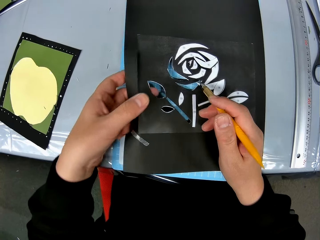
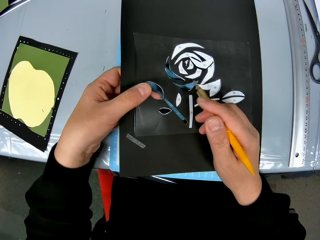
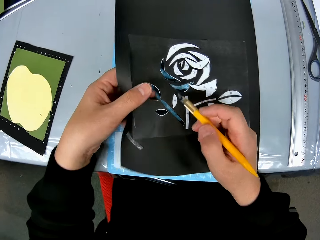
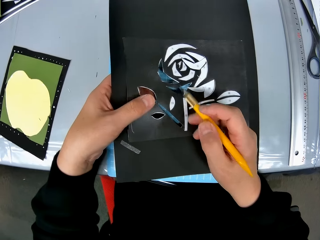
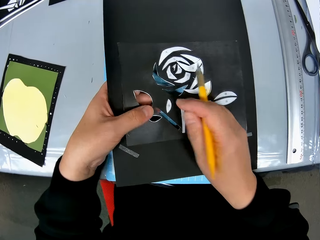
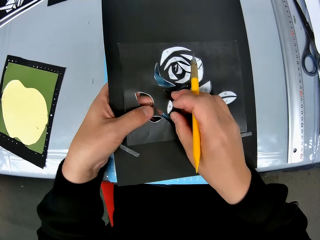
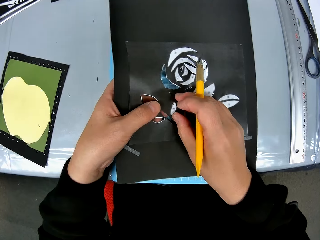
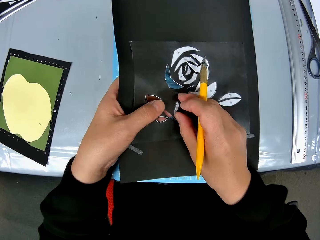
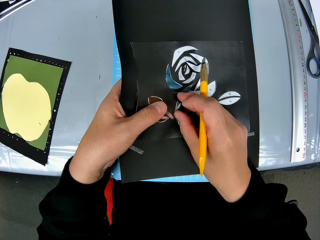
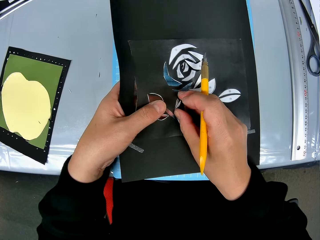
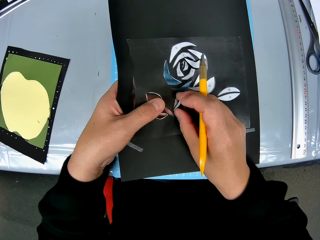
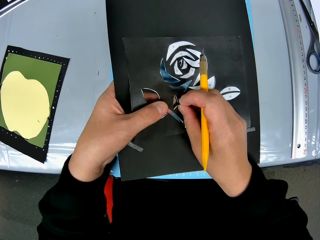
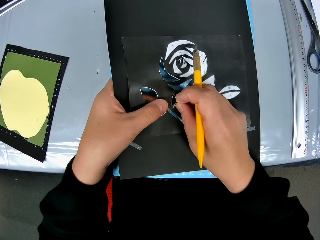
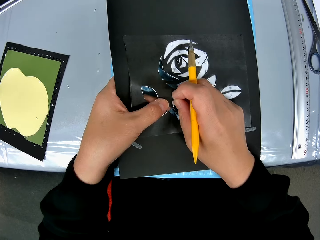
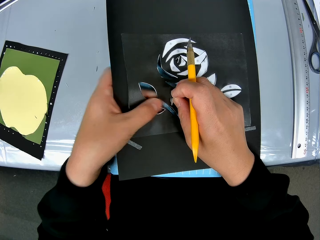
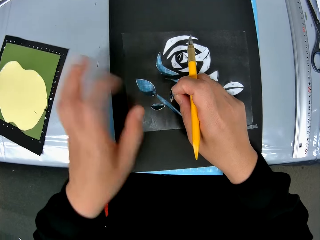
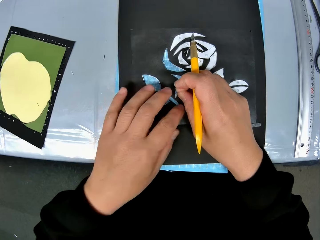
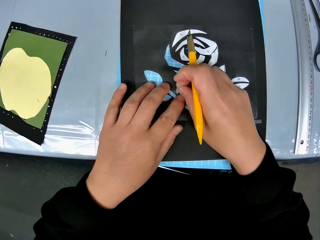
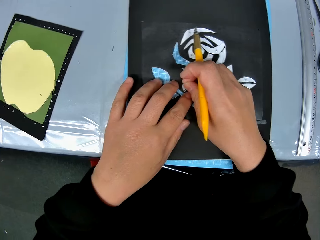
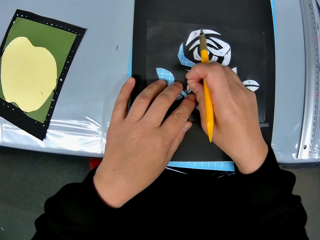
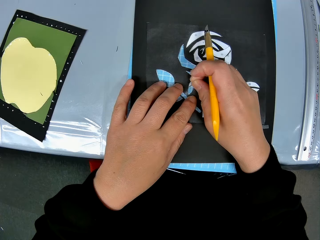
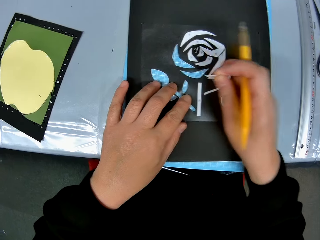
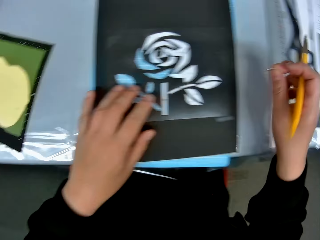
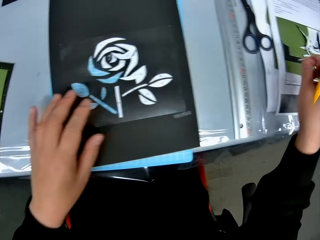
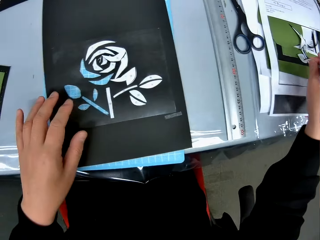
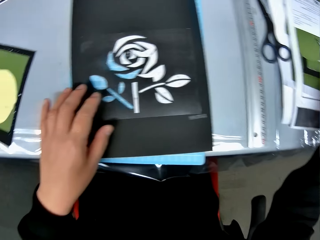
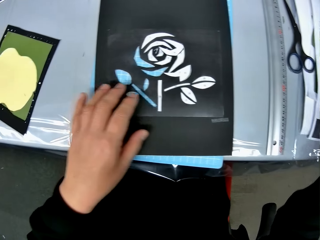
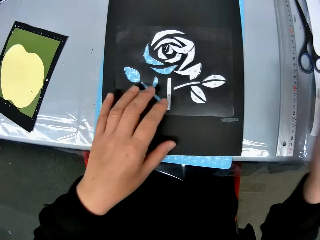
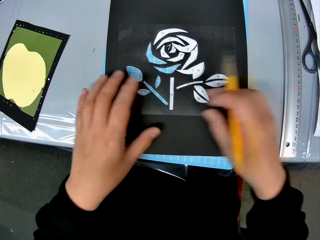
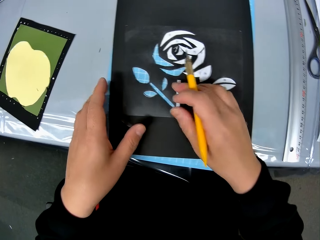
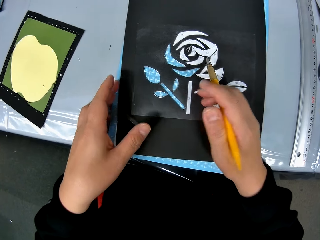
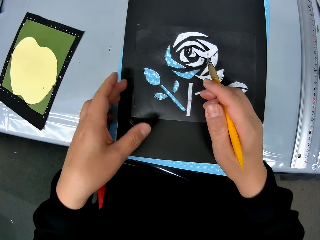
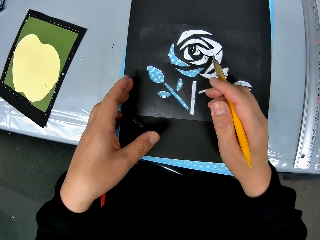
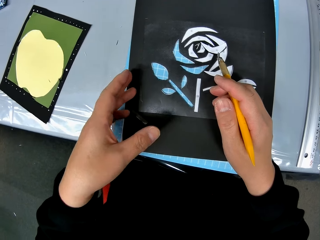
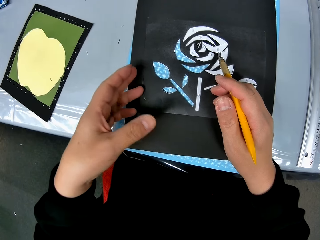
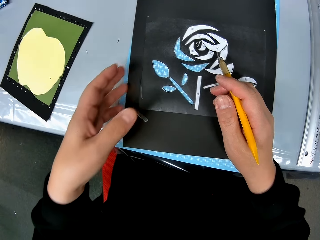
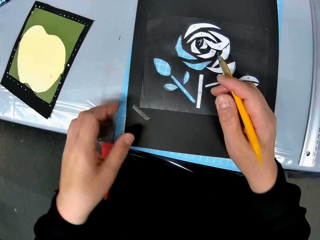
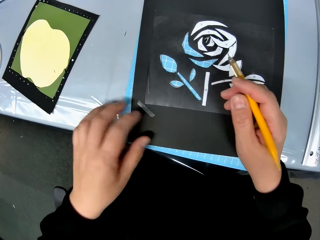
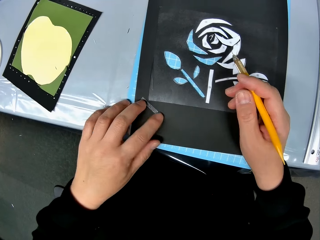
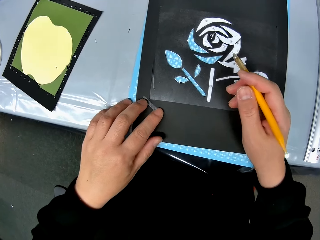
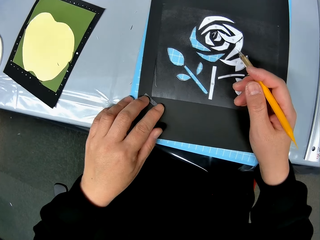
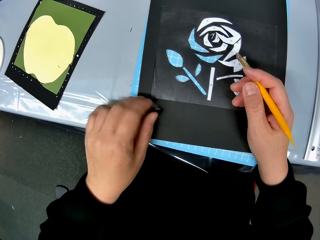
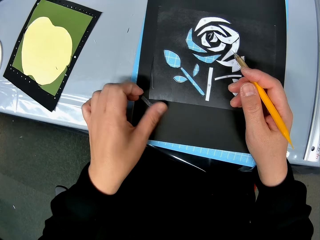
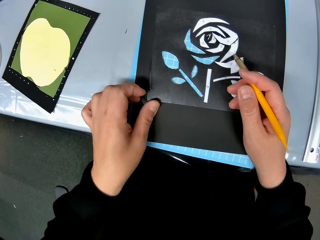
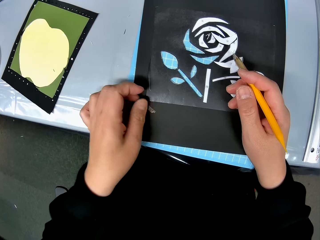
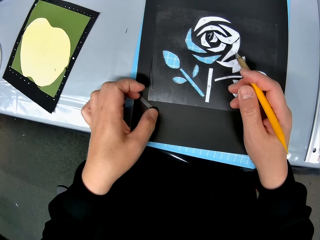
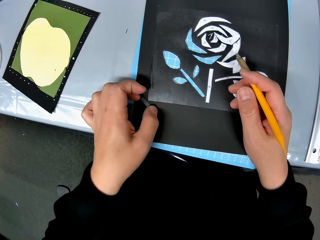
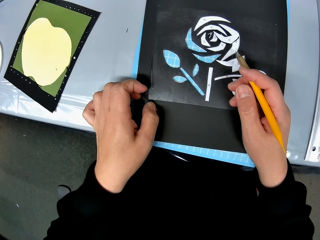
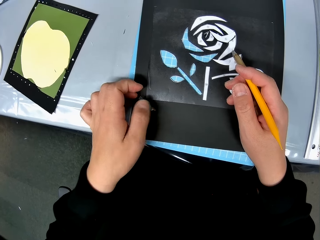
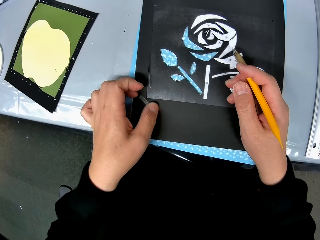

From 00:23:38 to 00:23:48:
The camera wearer removes pieces of paper from the paper craft with his right hand. He drops the pieces of paper on the table.

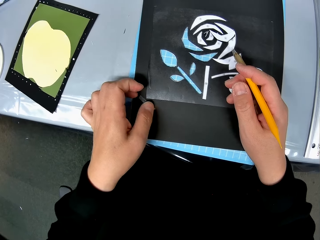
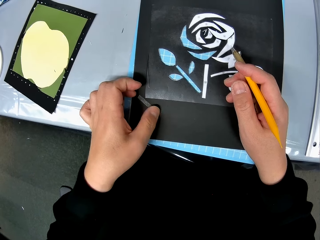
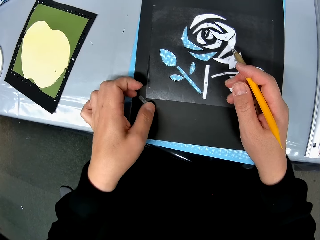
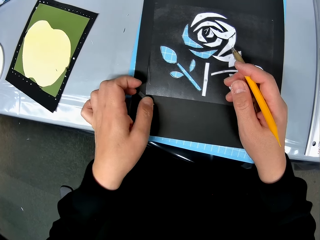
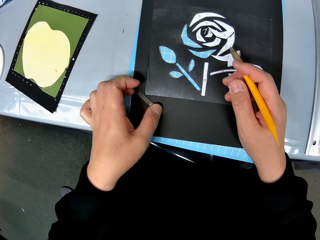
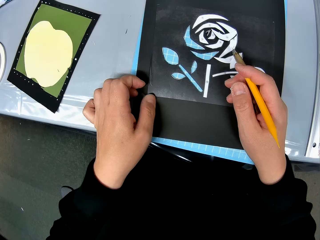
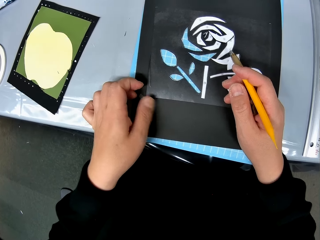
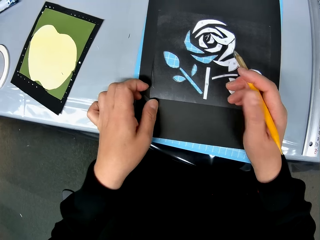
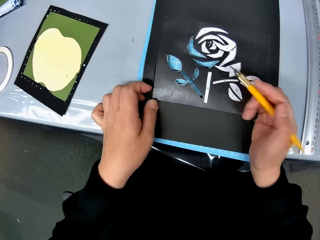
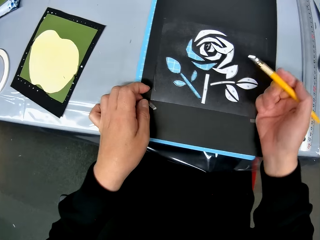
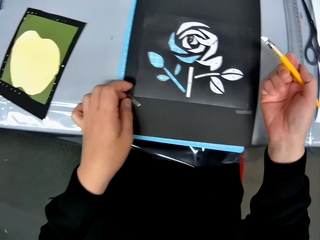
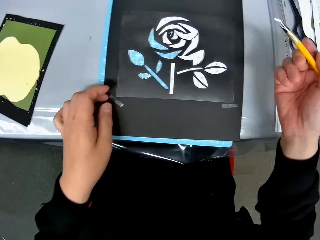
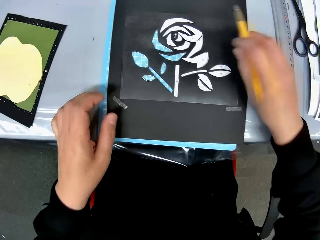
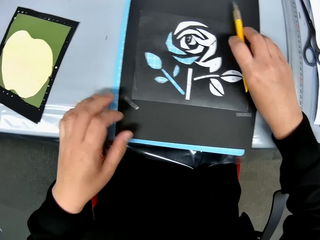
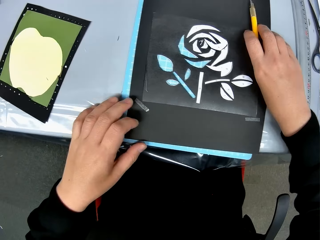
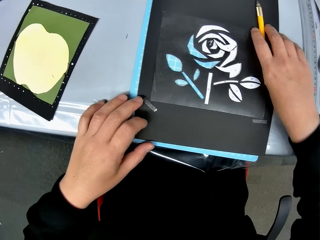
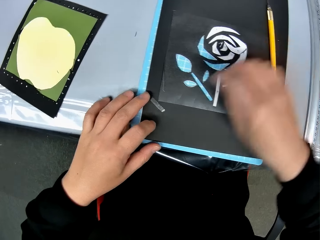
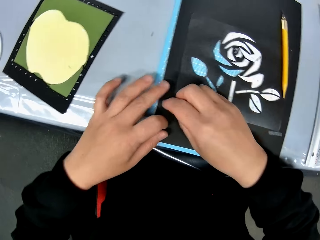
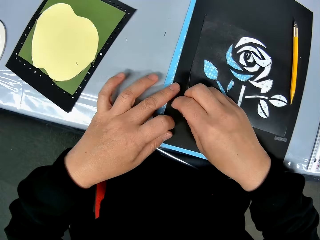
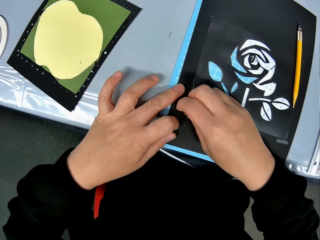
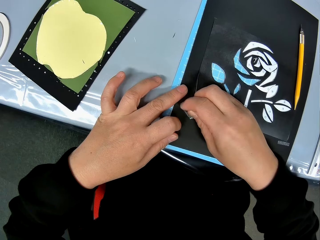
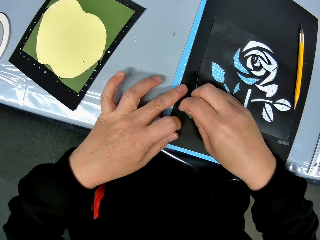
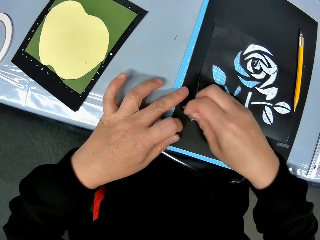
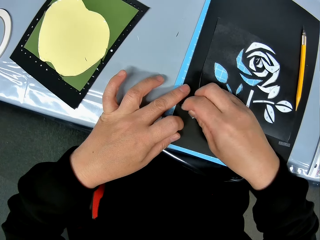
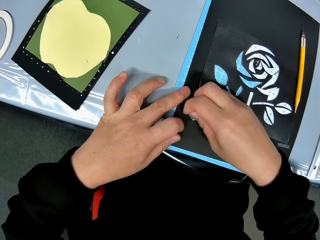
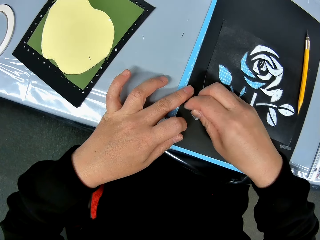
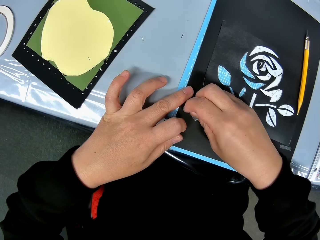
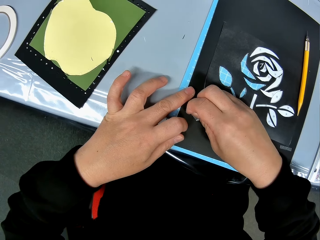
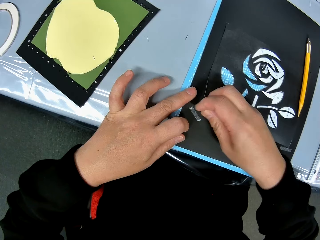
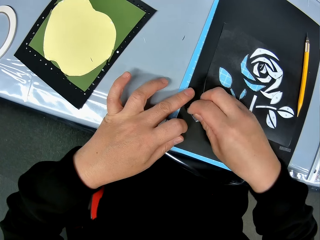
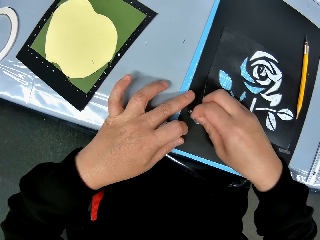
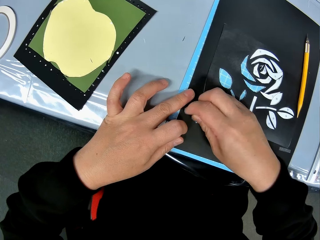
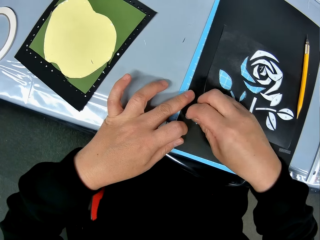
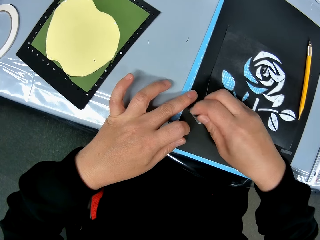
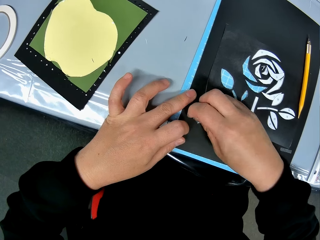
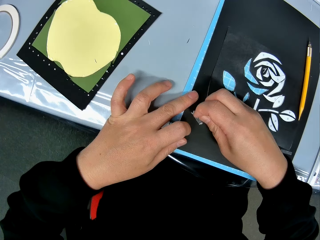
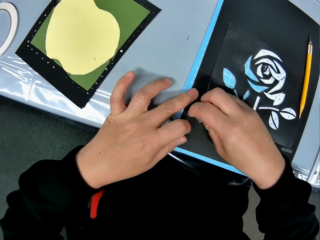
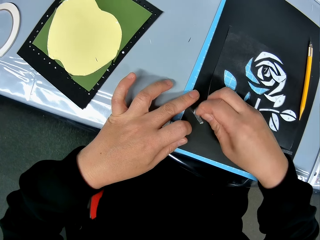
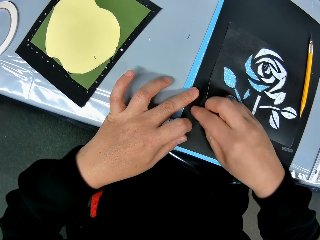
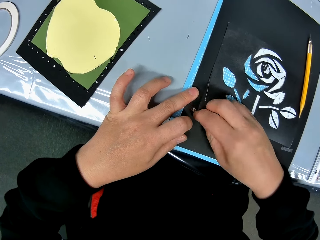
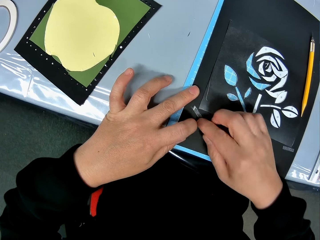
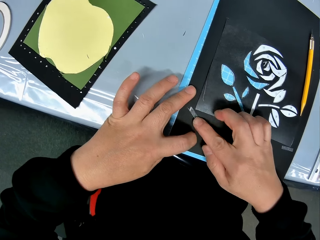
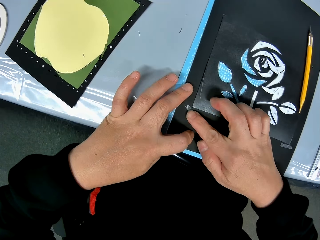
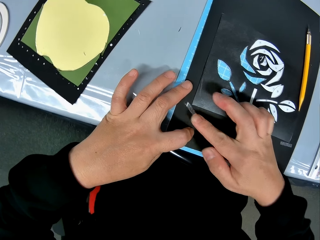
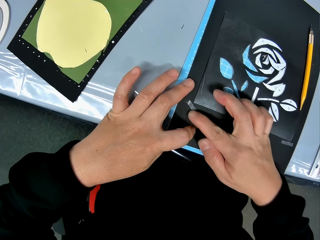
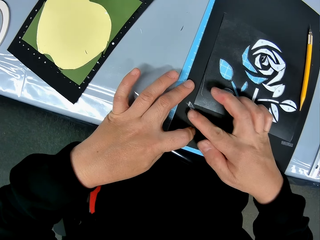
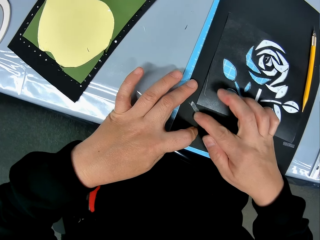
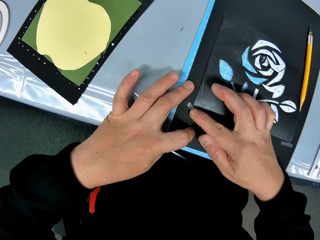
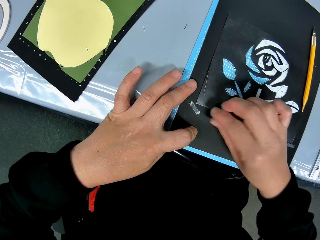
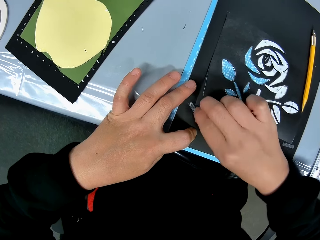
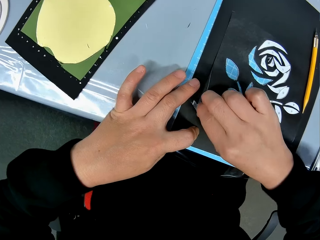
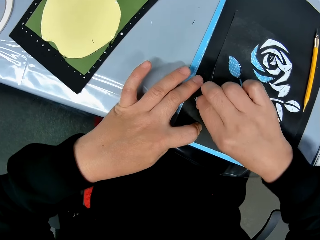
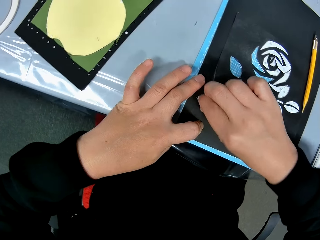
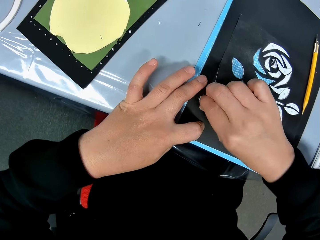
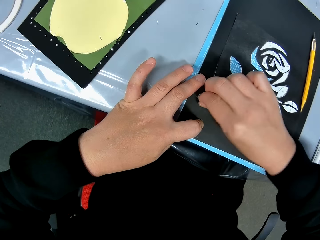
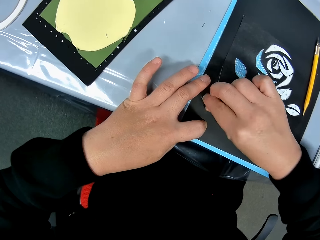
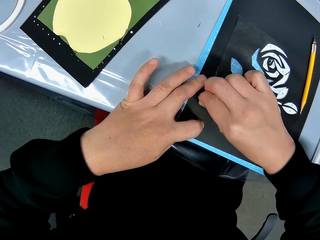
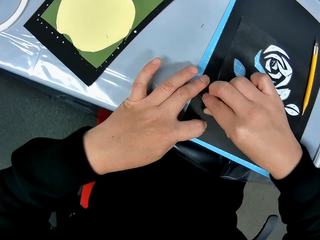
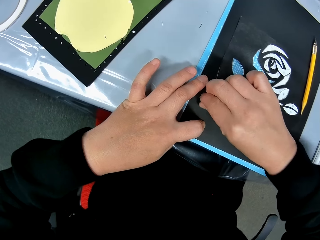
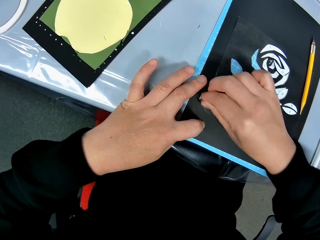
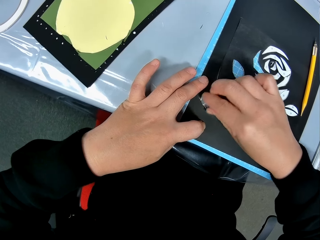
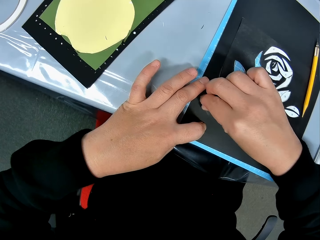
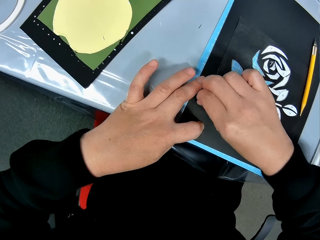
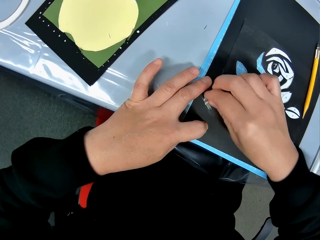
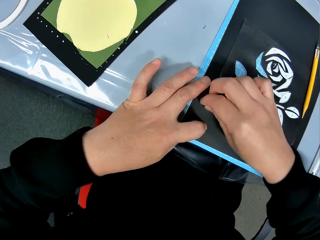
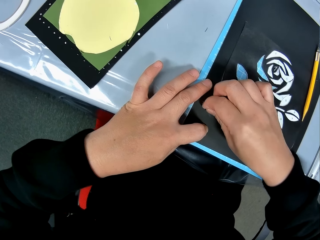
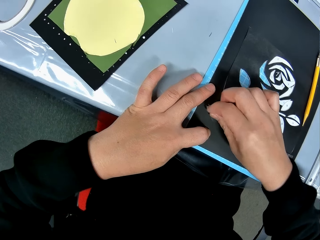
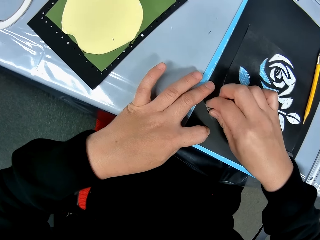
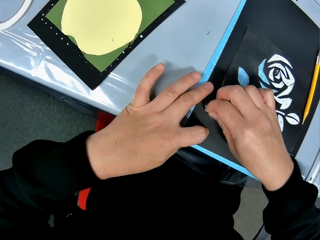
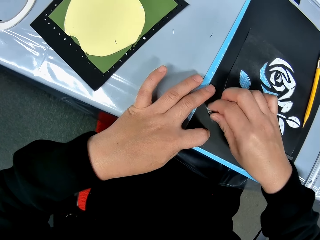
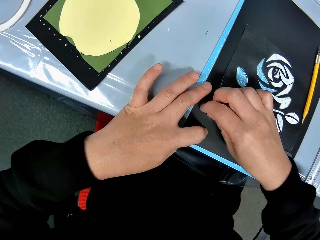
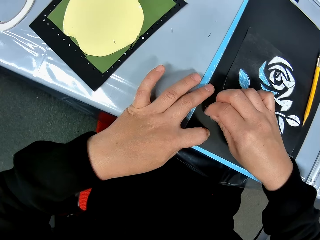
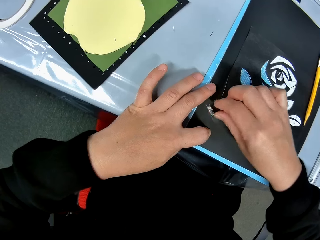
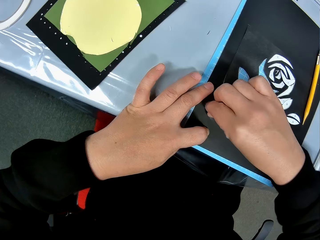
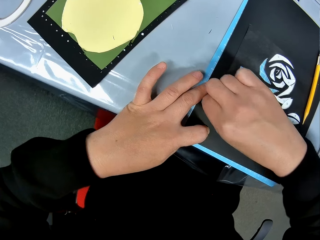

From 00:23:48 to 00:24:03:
The camera wearer removes a piece of paper from the cardboard with his left hand. He puts something aside. He removes the piece of paper from the cardboard with his right hand. He scratches the portrait.
